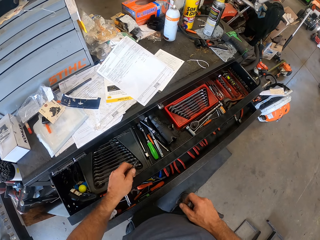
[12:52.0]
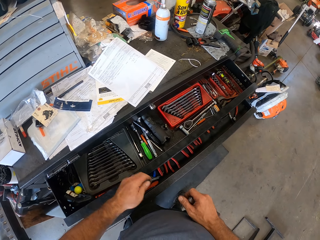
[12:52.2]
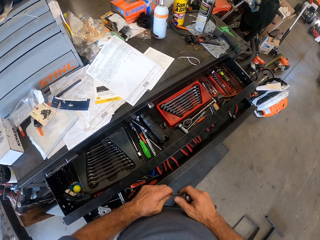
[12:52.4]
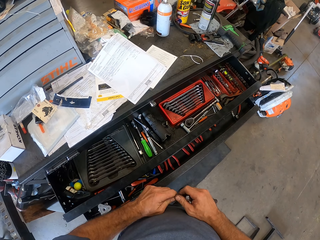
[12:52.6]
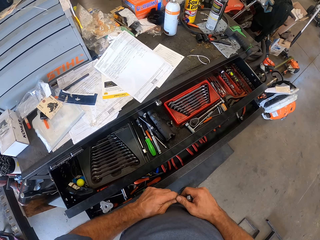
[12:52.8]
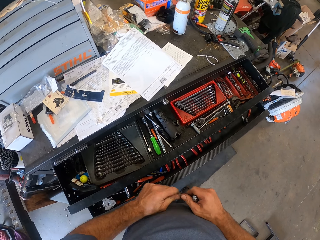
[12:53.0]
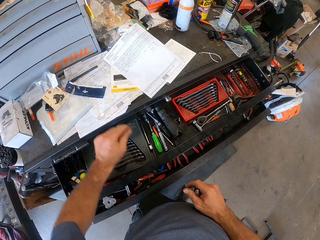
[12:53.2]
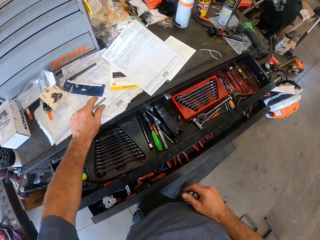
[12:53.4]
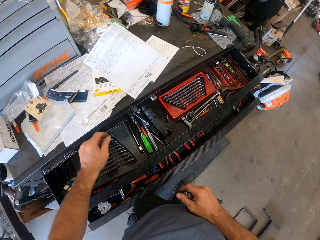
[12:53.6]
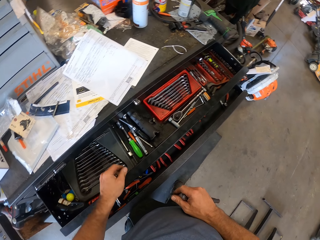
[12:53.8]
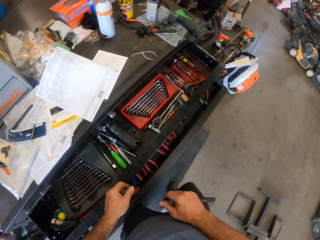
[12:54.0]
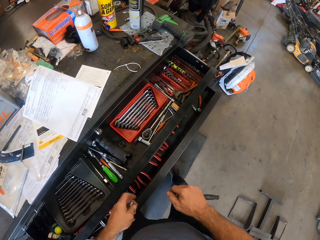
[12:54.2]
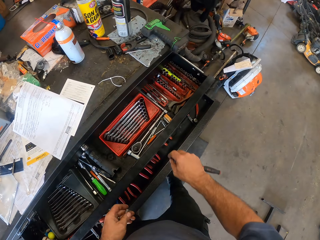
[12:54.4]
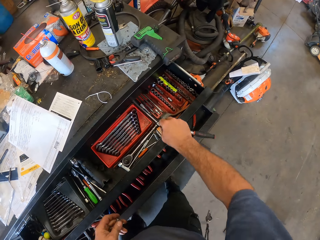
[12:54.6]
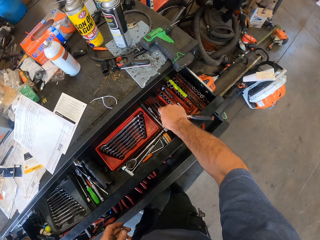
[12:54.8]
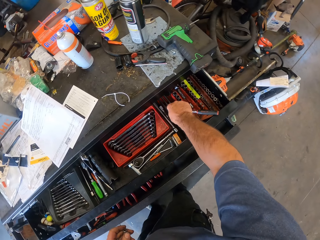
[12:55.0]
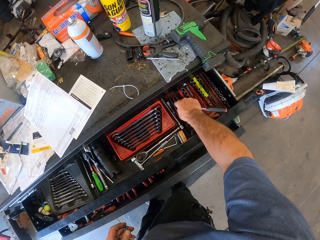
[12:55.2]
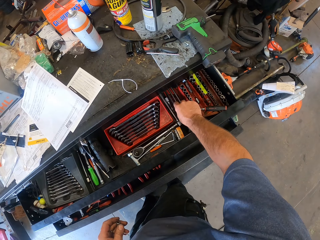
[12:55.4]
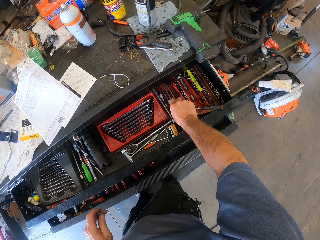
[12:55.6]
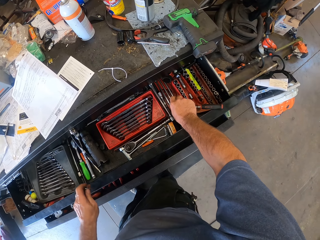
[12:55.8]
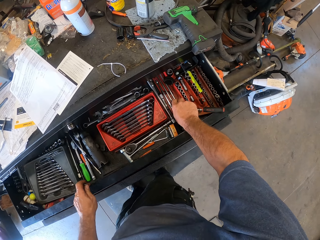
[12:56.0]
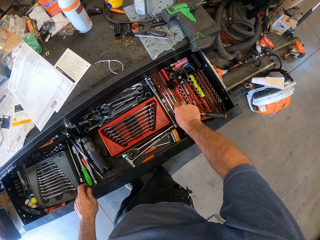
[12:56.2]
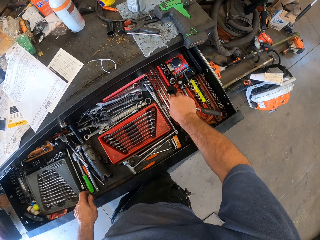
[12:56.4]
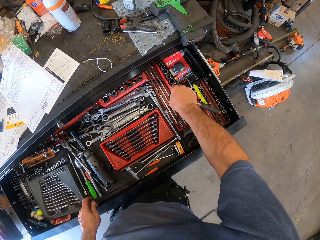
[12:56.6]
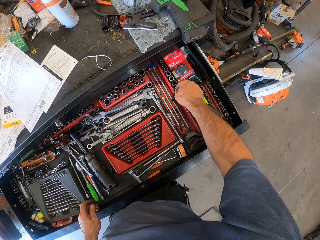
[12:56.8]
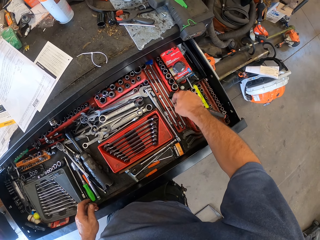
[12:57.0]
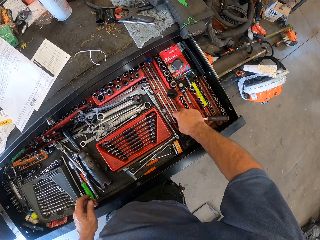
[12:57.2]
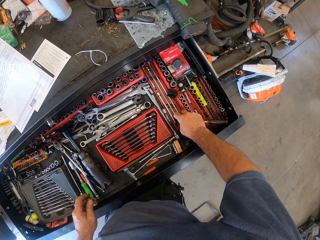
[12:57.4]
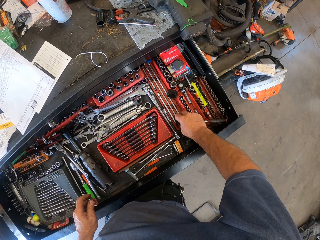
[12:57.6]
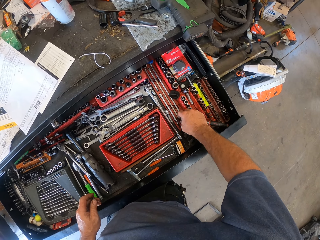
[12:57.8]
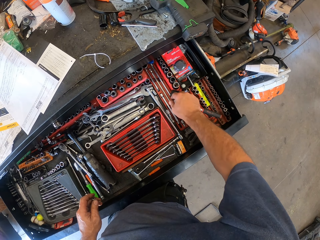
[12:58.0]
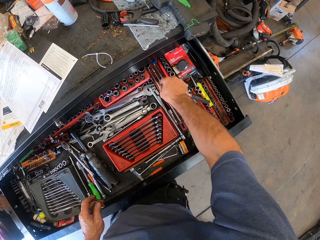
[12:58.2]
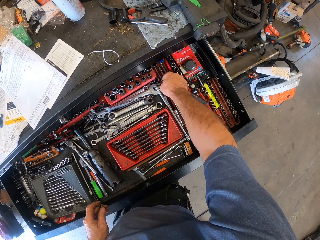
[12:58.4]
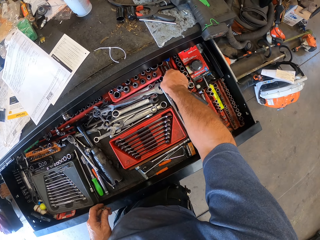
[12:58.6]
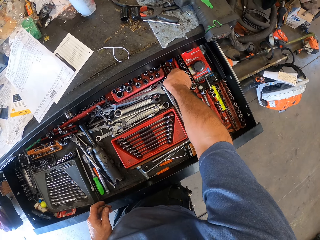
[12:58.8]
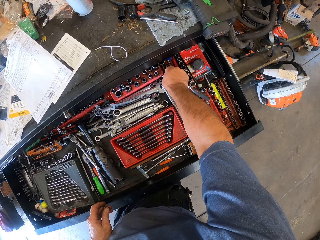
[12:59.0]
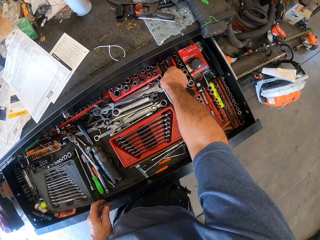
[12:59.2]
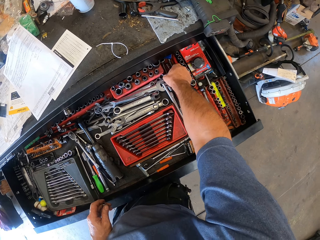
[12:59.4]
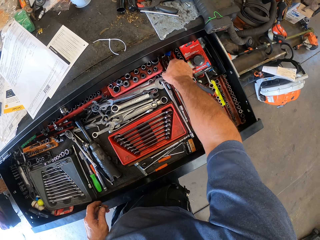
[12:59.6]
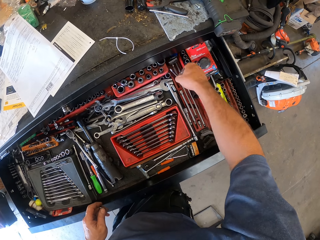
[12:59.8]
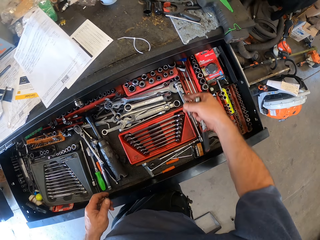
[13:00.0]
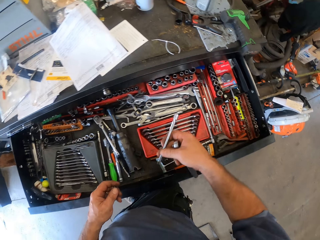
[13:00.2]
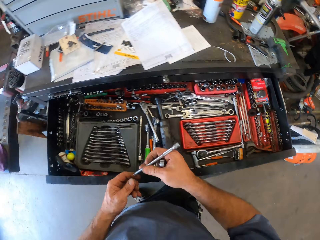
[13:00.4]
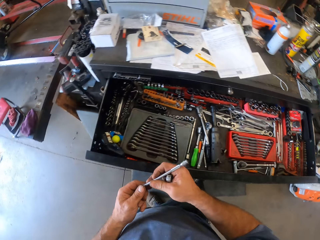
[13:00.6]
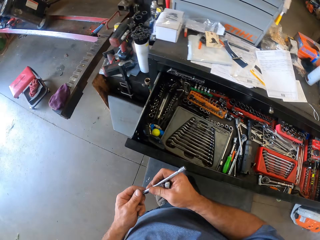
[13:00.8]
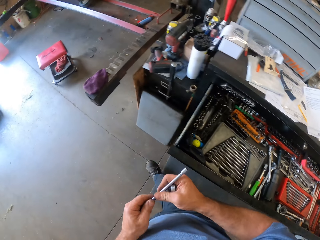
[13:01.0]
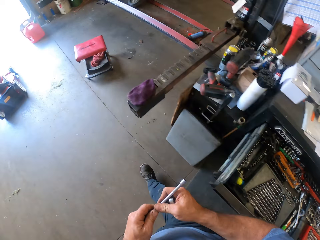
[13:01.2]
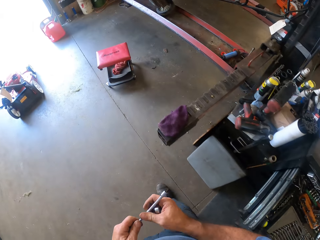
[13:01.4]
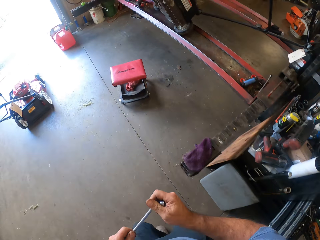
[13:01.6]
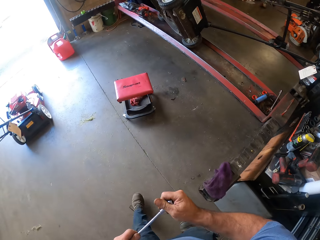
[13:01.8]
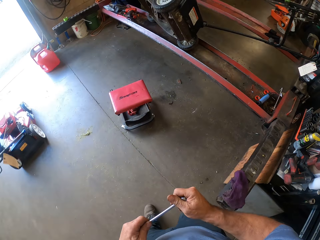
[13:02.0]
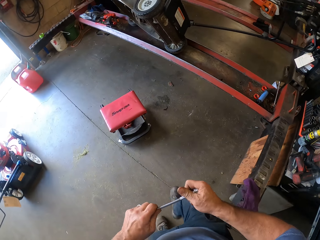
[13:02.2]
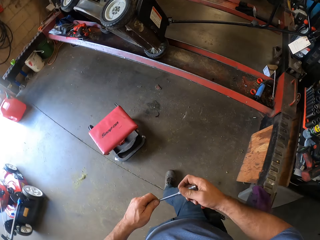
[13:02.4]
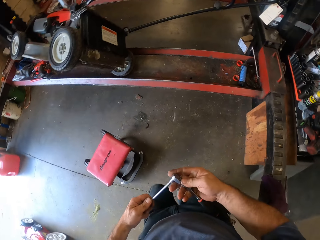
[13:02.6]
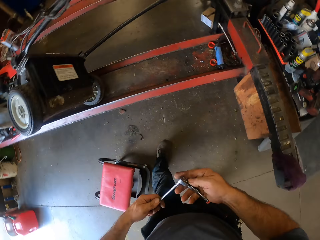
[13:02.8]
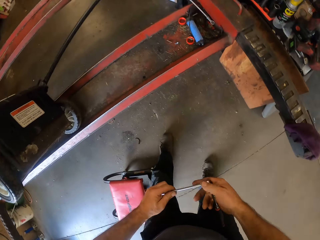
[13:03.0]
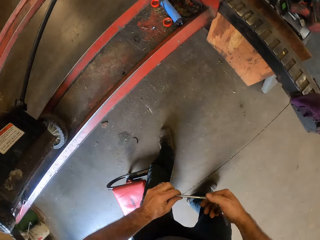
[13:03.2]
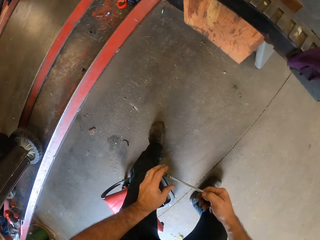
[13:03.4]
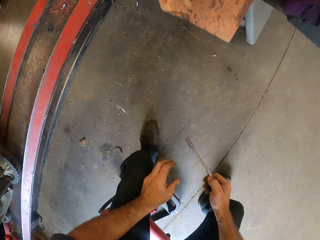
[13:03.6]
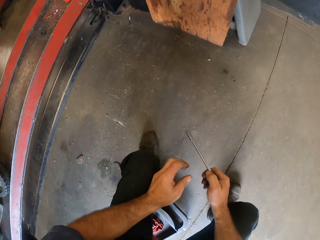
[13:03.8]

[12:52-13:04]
The camera wearer joins the screw together with the socket wrench. He drops the screw on the drawer table with his left hand. He sorts some tools inside the drawer with his right hand. He extends the drawer of tools with both hands. He picks up a socket from inside the drawer with his right hand. He holds the socket with both hands. He walks a few steps. He attaches the socket to the socket wrench. He holds the screwdriver in both hands.

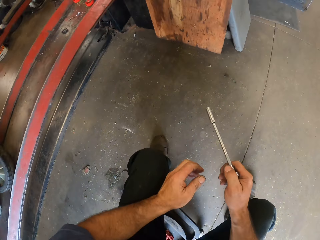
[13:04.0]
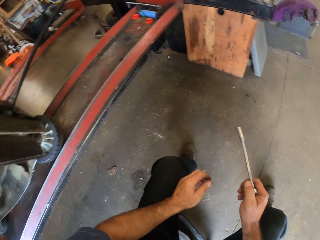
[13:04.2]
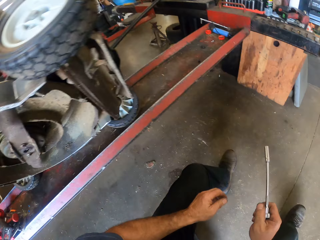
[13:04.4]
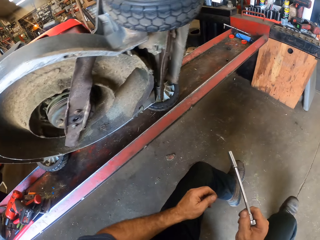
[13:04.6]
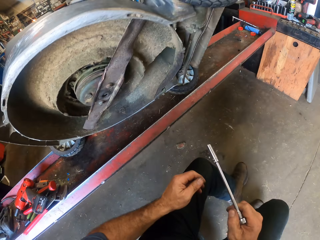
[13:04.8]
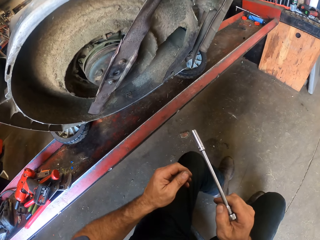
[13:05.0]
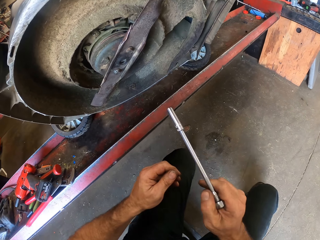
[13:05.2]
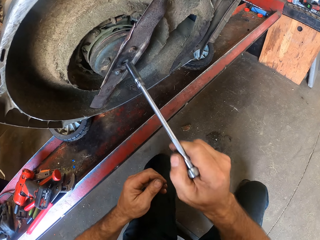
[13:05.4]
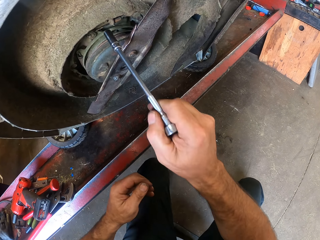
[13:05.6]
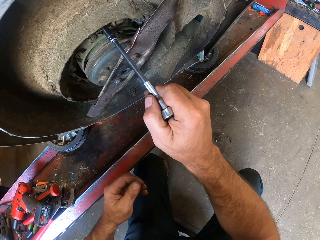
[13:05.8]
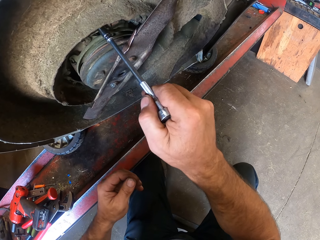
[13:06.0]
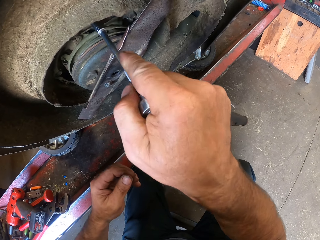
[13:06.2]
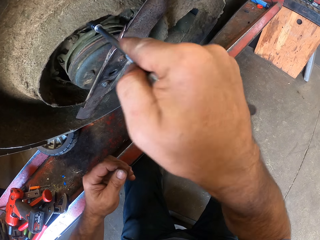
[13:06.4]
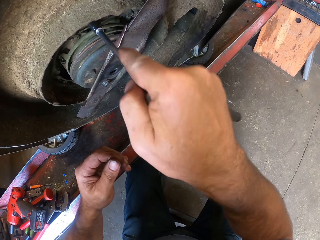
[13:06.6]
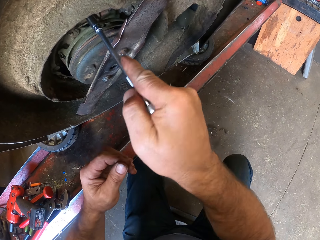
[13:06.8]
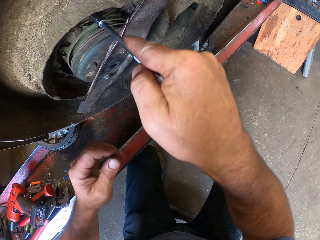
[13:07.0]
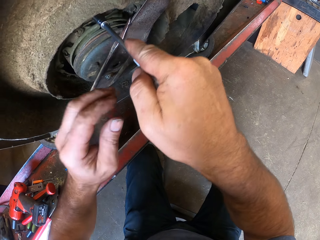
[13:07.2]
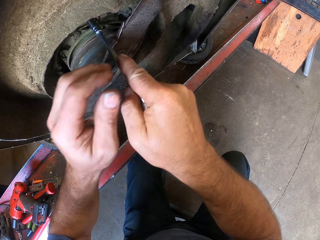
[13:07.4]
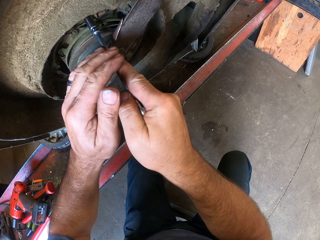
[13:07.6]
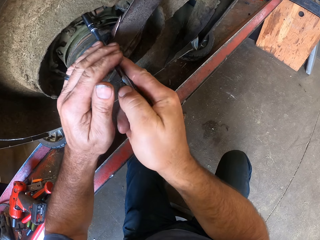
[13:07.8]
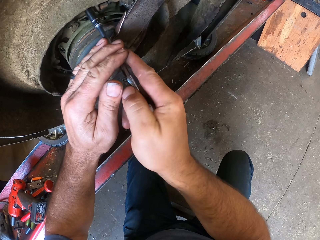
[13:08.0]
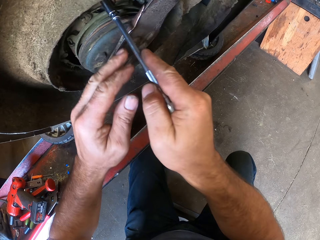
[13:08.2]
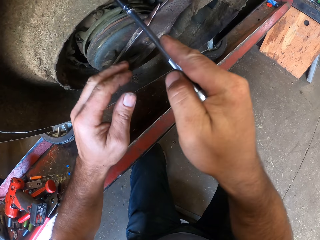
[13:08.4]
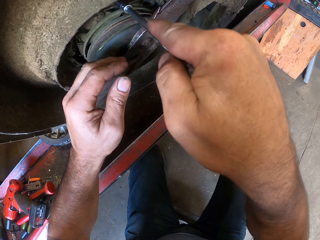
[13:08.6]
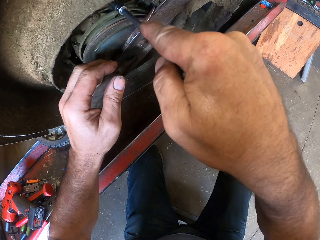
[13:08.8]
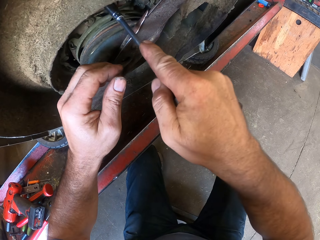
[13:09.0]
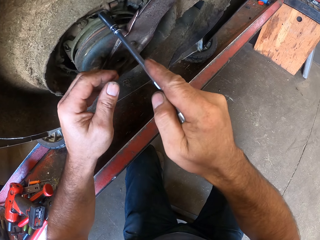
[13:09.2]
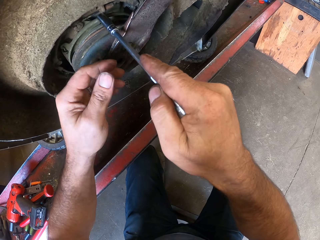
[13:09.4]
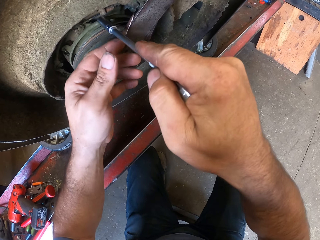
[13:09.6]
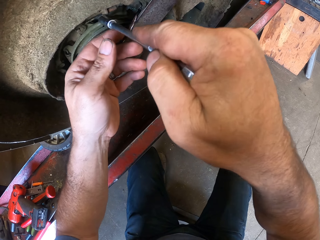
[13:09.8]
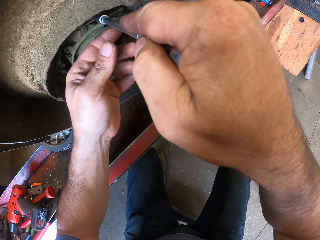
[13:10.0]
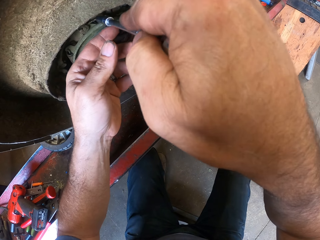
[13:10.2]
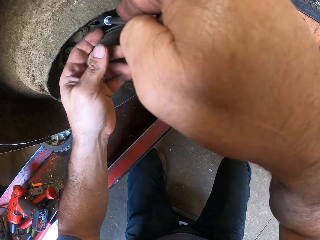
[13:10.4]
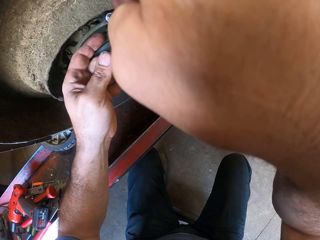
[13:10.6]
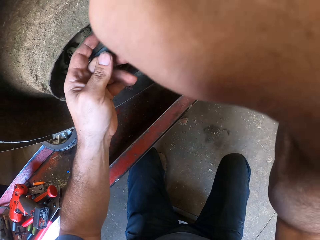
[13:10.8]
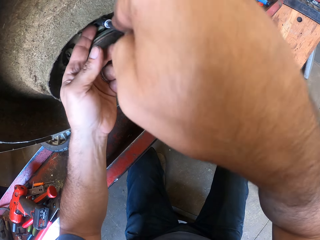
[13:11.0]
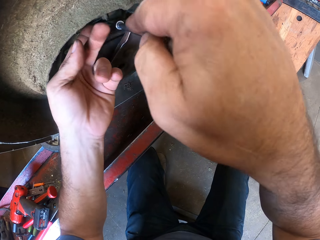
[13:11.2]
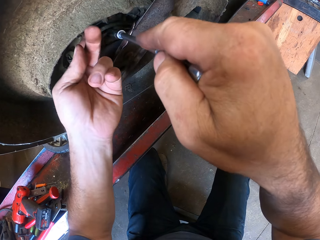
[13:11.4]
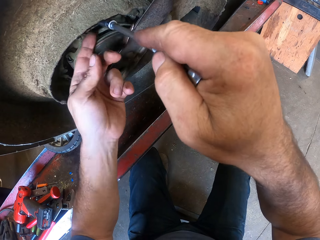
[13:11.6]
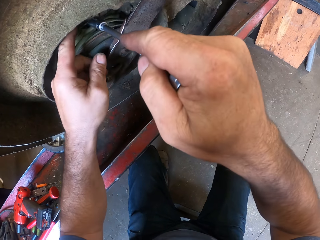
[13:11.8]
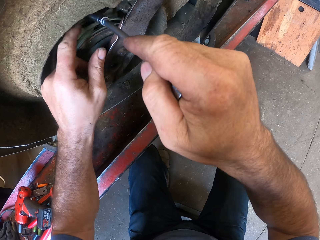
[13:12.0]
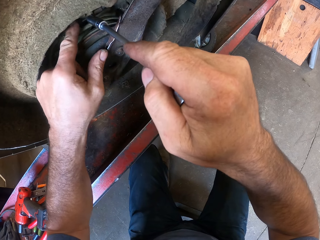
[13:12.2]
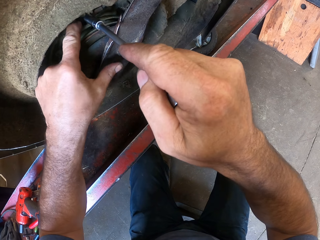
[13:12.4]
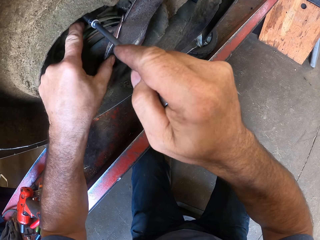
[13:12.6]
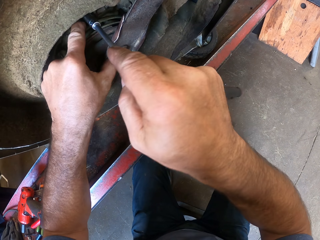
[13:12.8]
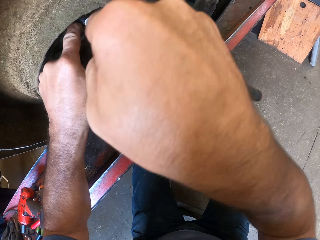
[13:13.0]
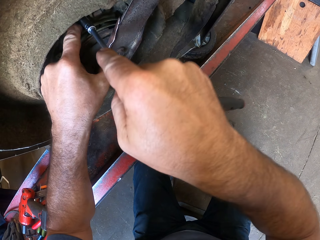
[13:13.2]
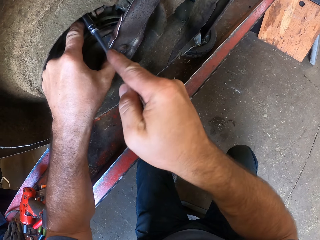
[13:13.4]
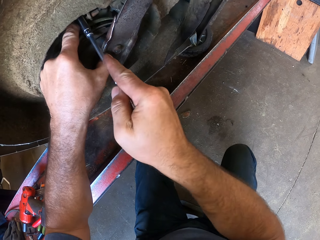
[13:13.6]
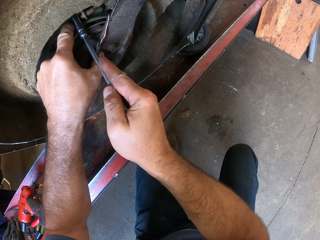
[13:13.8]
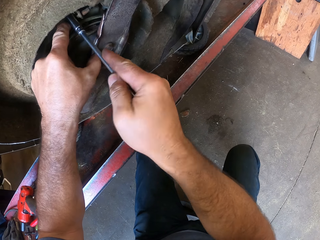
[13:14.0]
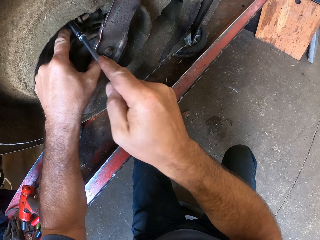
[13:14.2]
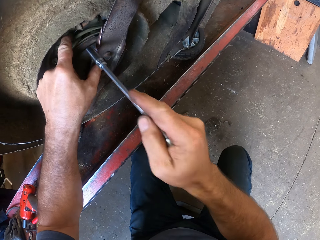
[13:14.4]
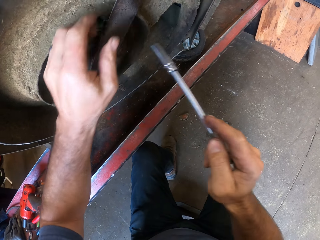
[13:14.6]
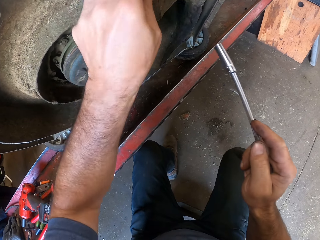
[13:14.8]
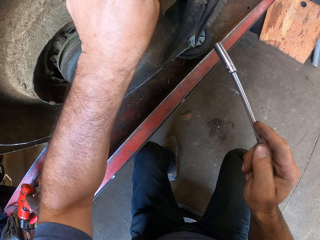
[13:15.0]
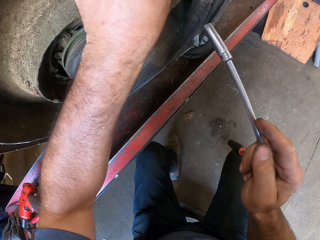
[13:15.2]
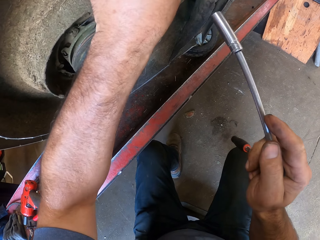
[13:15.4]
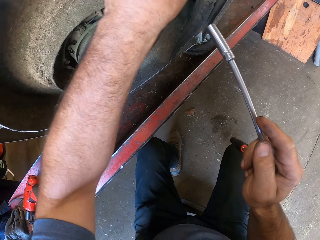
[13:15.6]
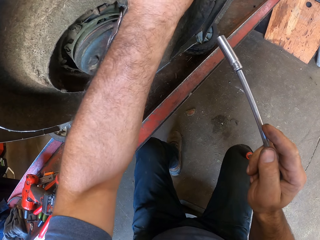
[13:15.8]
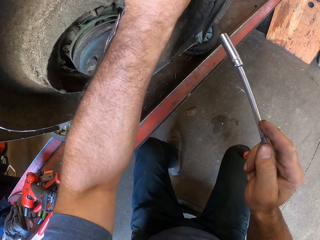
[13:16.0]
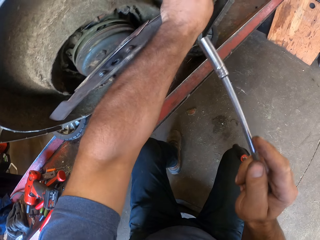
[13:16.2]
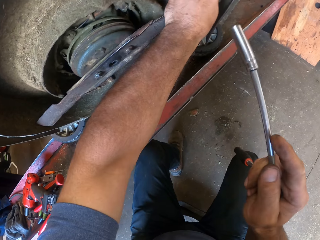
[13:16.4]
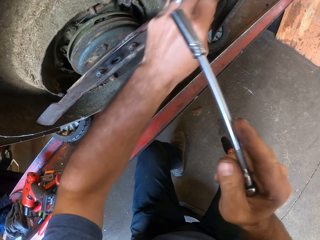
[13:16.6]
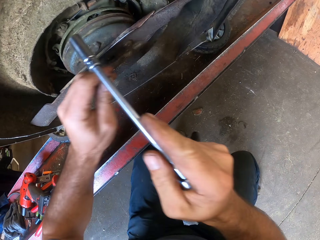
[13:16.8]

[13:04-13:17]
The camera wearer sits on the stool. He moves with the seat. He loosens a nut on the cutting blade joint with the socket wrench. He puts the screwdriver or socket wrench on the mower. He holds the socket wrench with both hands. He puts his finger in a hole on the mower. He examines the cutting blade joint with his left hand. He adjusts the mower using the screwdriver. He removes the screwdriver and finger from the mower. He rotates the cutting blade of the mower with his left hand.
